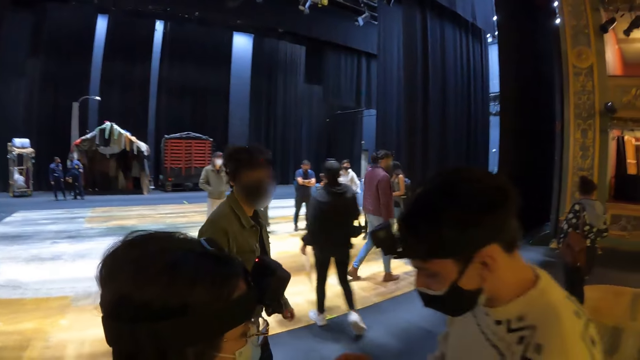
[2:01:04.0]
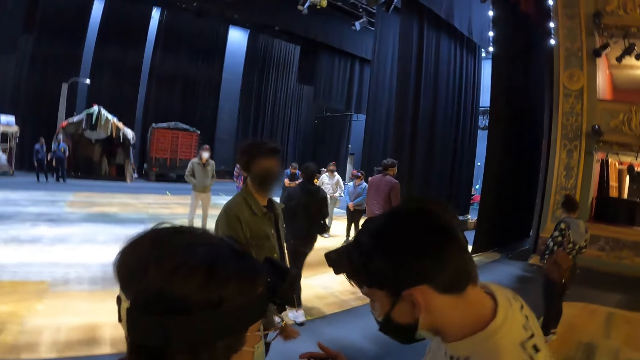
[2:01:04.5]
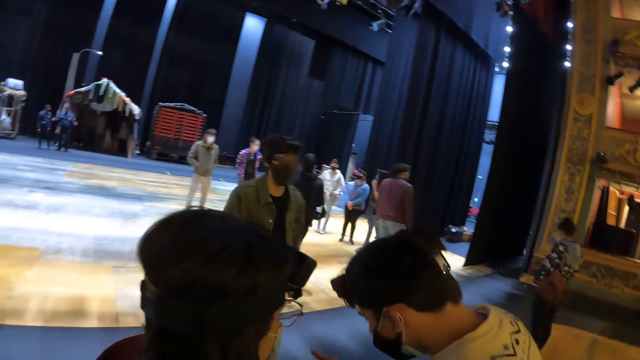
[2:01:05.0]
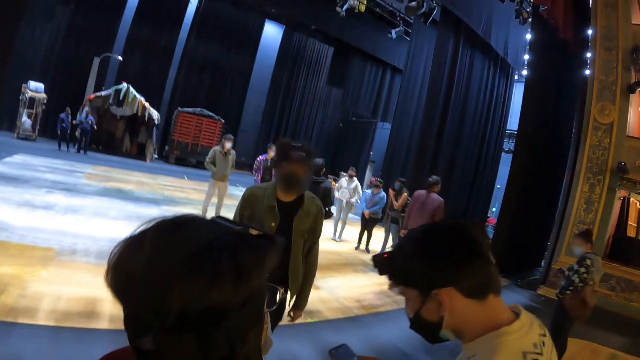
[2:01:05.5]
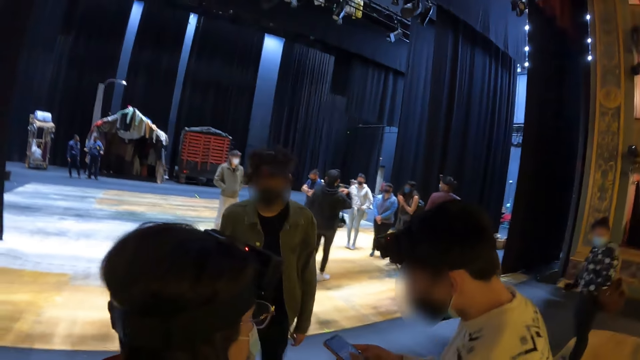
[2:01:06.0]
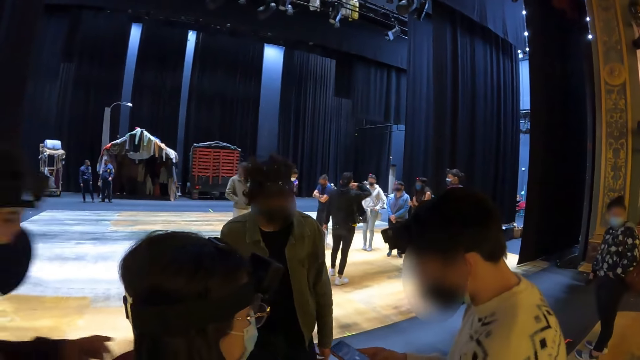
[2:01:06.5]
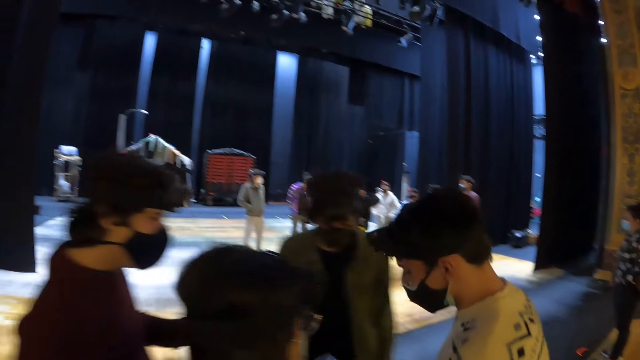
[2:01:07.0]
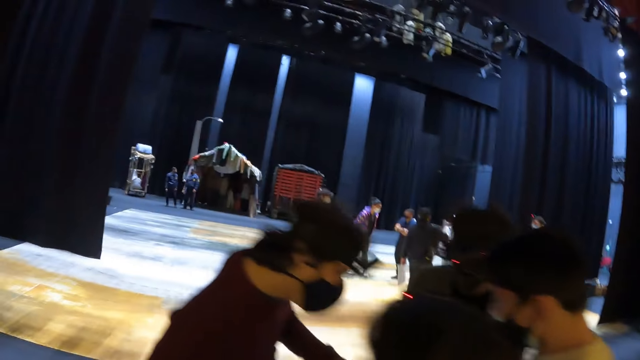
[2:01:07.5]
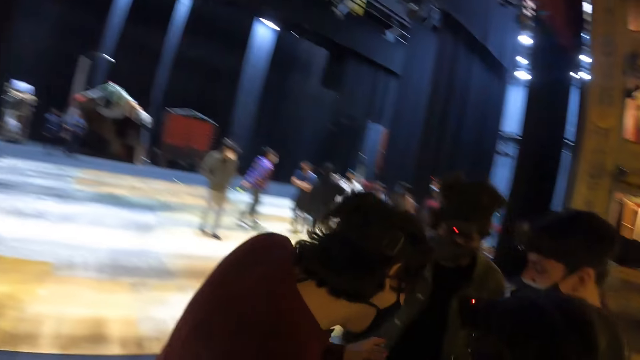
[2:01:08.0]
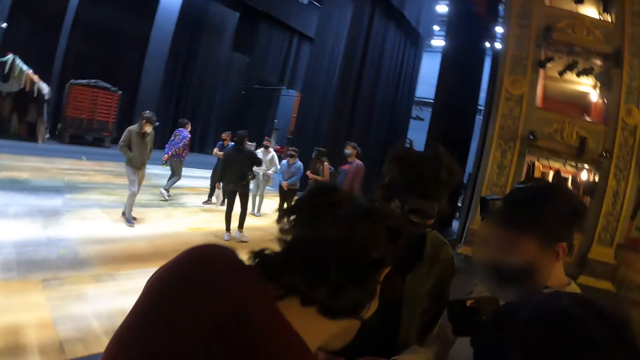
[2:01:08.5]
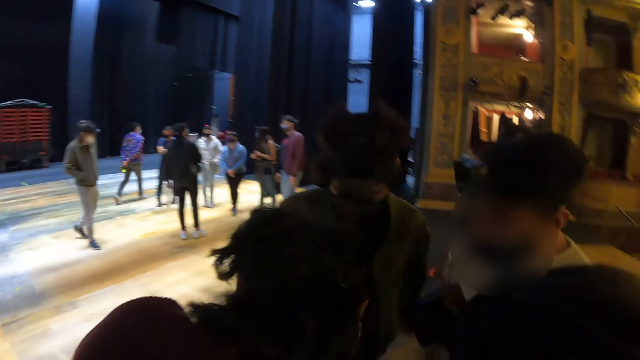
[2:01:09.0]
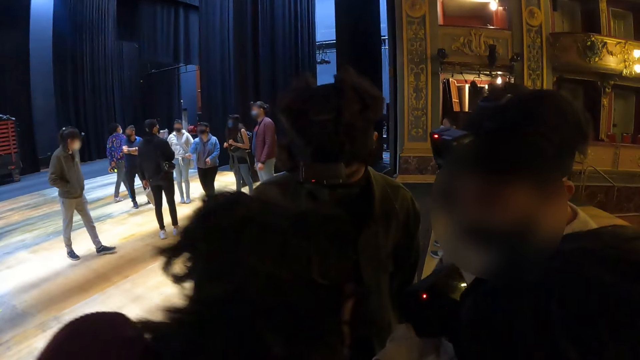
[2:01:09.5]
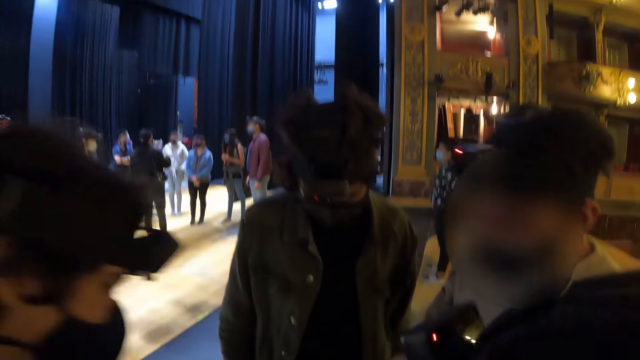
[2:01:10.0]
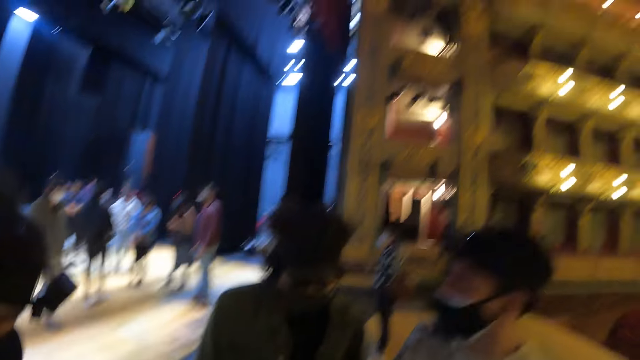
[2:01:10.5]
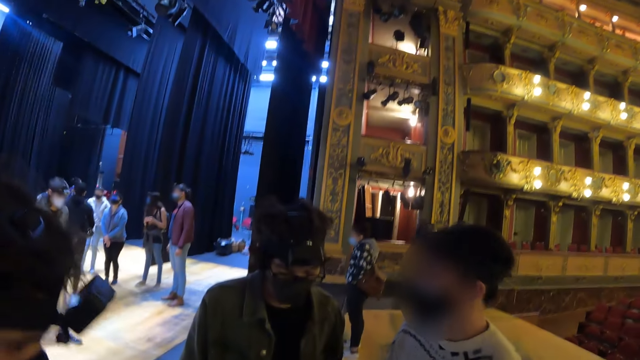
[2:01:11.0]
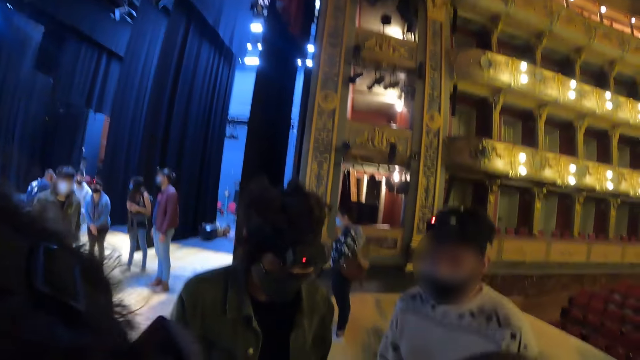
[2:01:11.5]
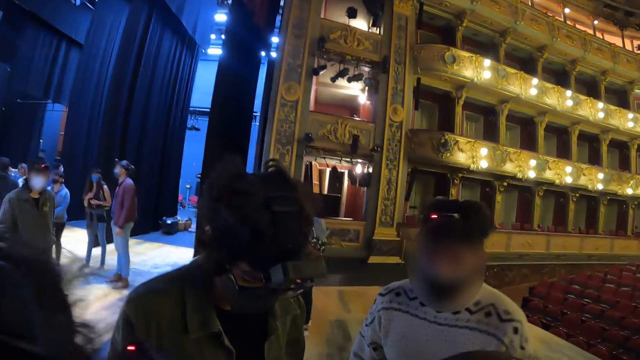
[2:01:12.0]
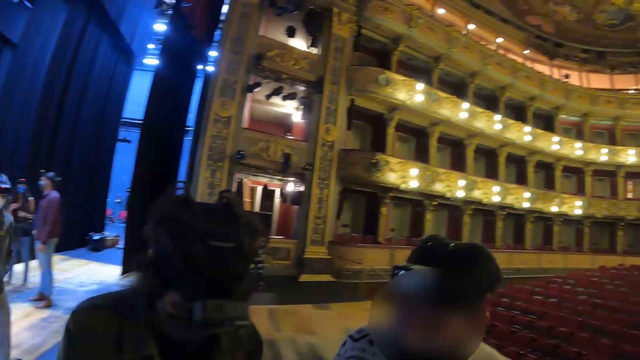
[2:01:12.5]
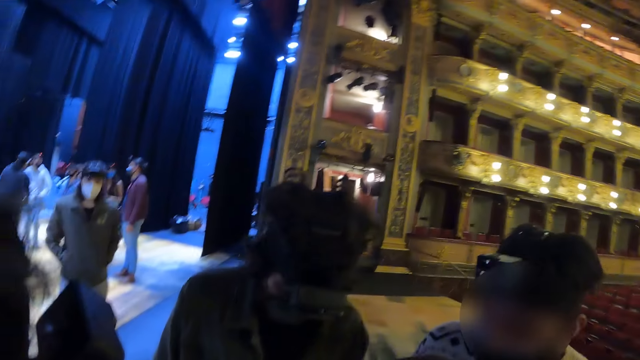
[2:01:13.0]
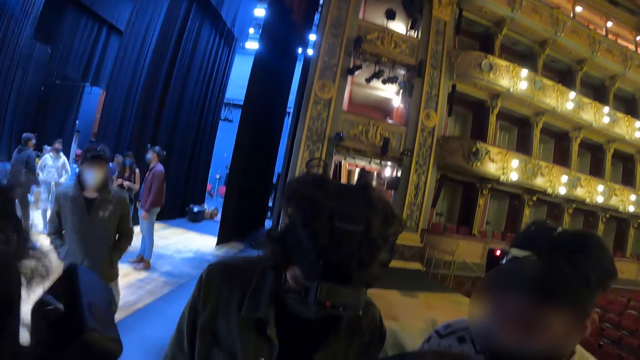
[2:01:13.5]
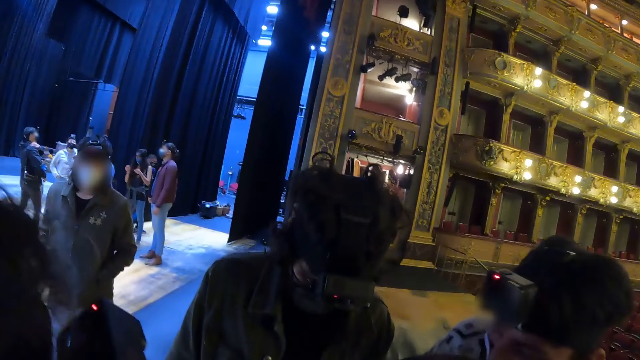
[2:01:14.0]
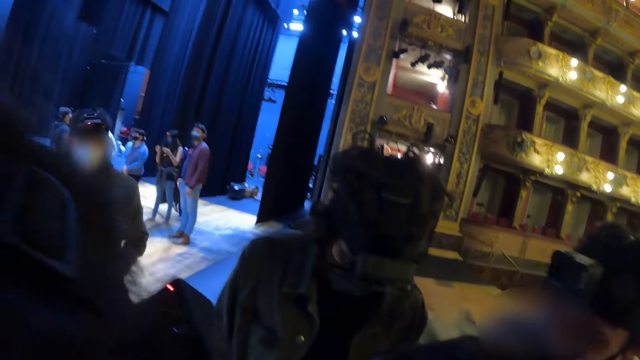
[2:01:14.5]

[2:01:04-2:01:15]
The camera wearer meets people.

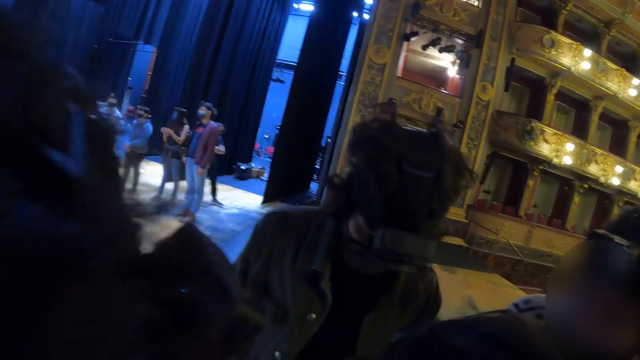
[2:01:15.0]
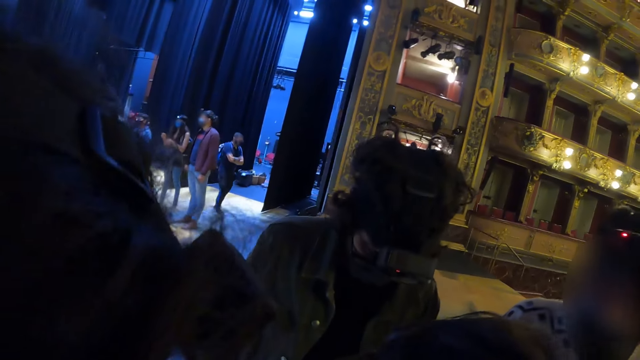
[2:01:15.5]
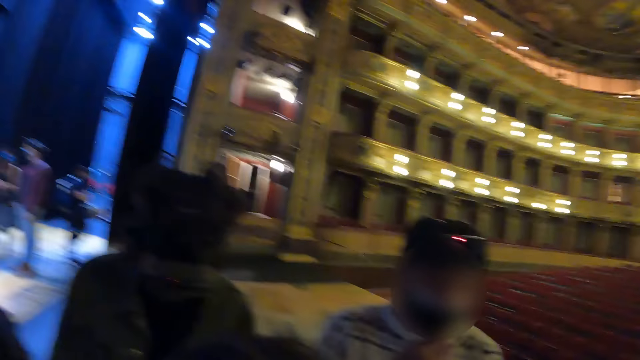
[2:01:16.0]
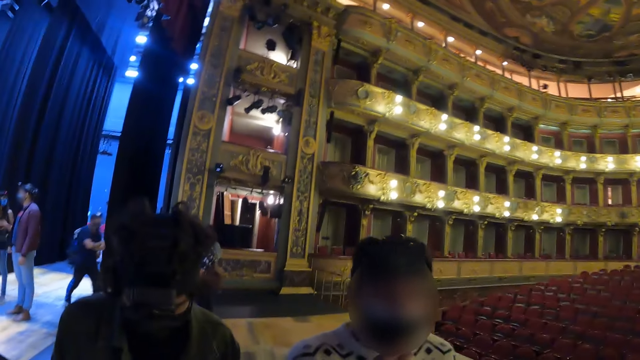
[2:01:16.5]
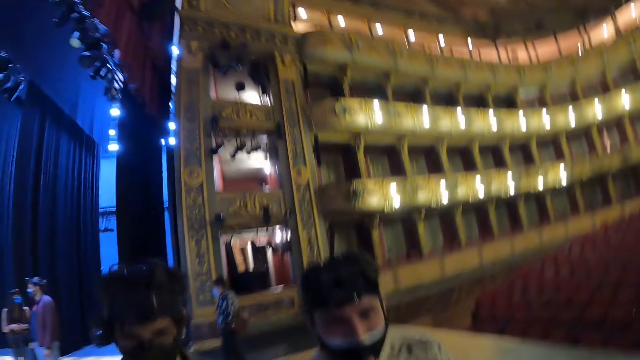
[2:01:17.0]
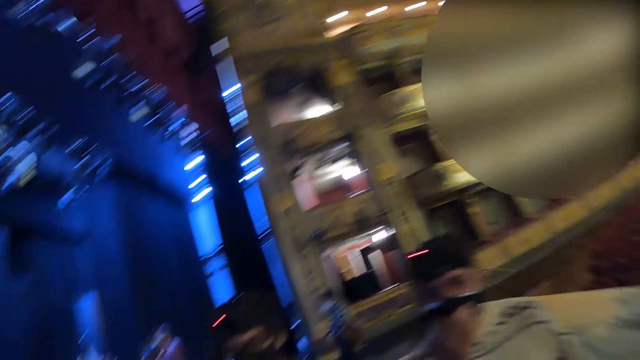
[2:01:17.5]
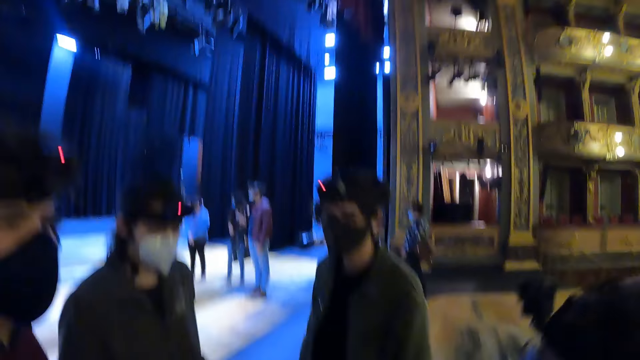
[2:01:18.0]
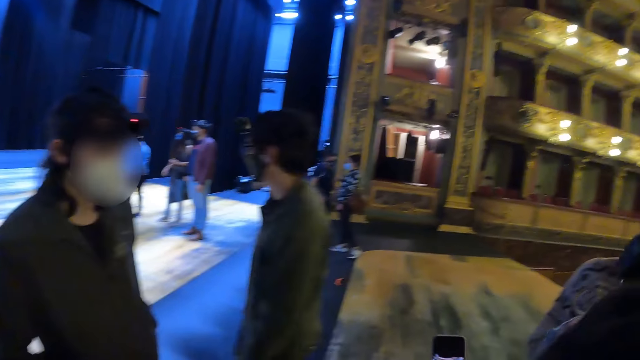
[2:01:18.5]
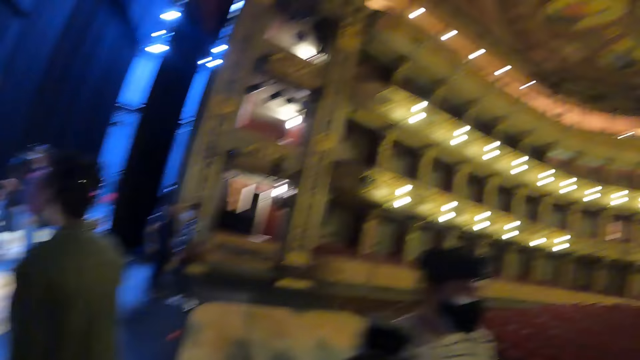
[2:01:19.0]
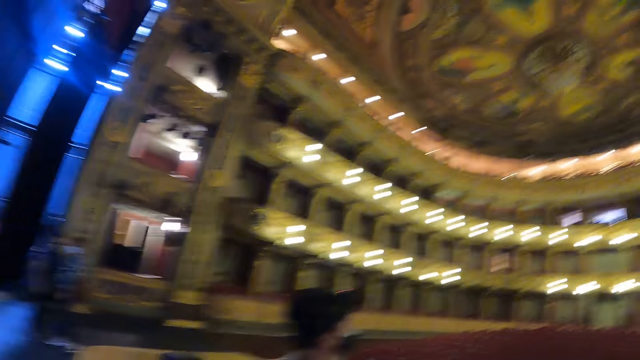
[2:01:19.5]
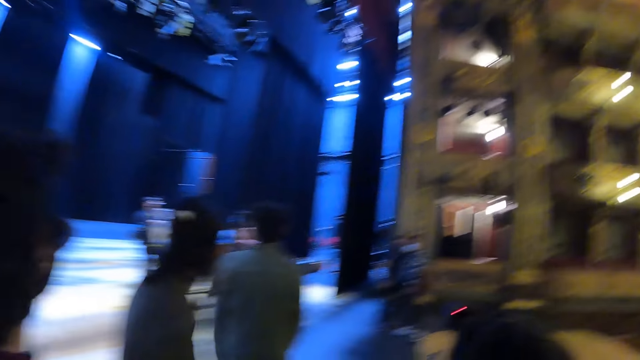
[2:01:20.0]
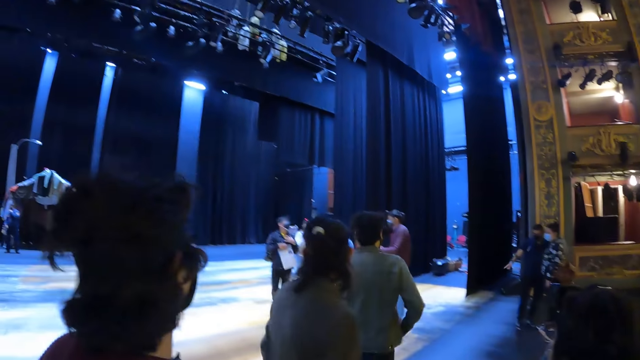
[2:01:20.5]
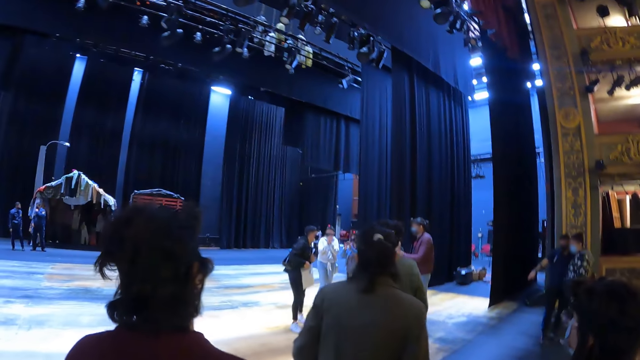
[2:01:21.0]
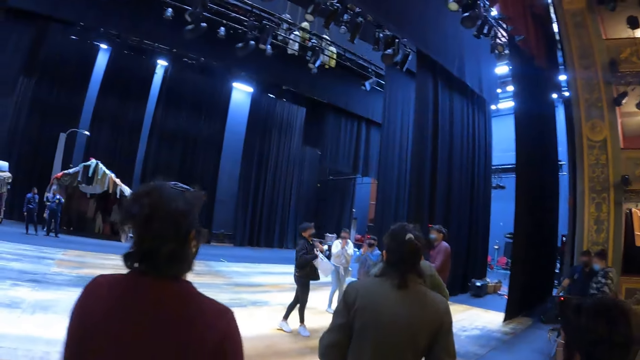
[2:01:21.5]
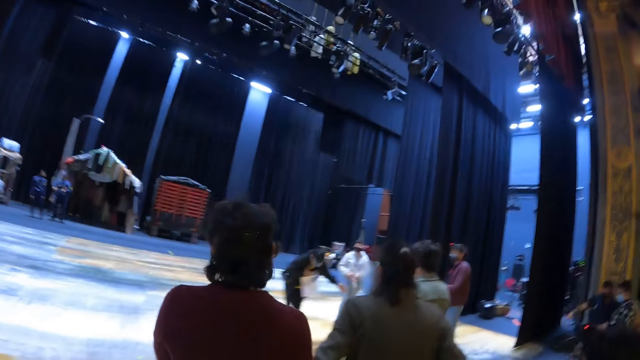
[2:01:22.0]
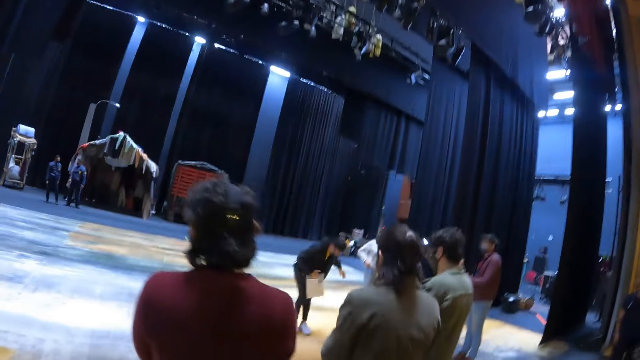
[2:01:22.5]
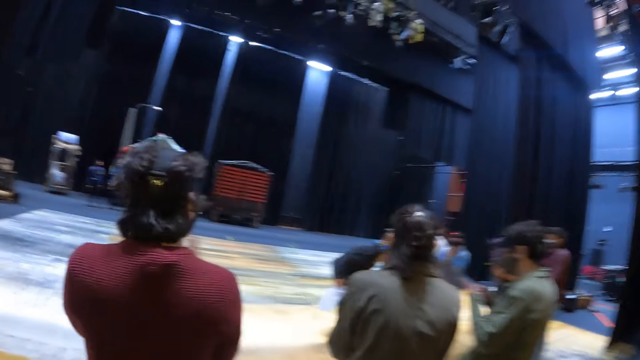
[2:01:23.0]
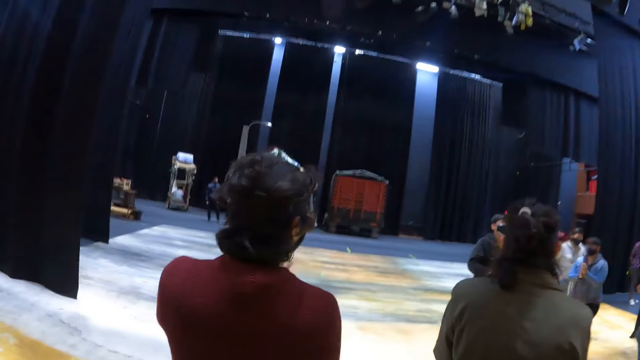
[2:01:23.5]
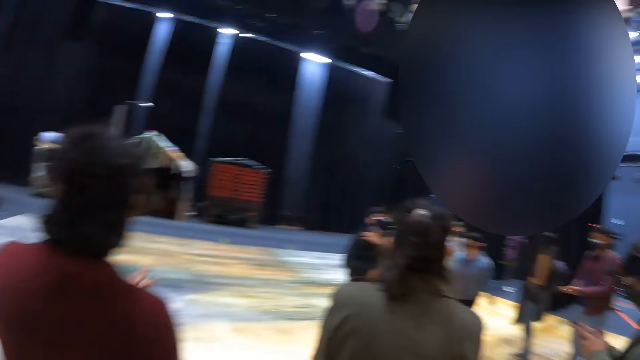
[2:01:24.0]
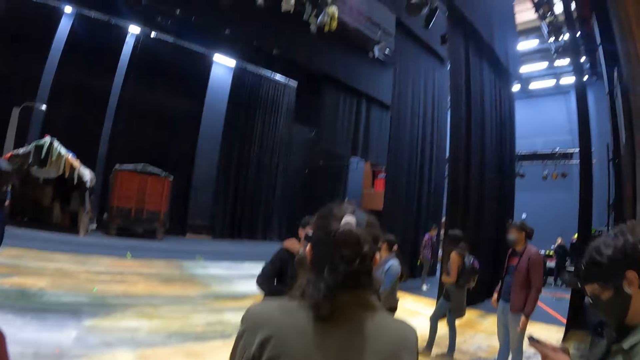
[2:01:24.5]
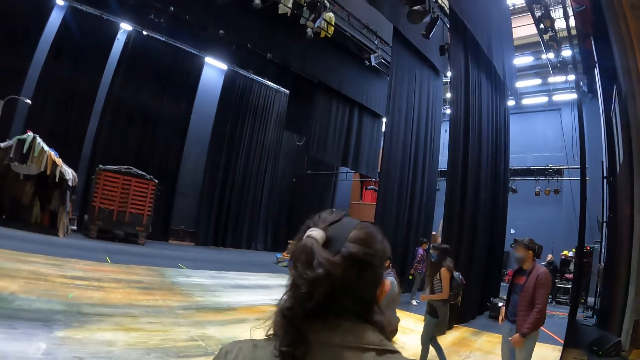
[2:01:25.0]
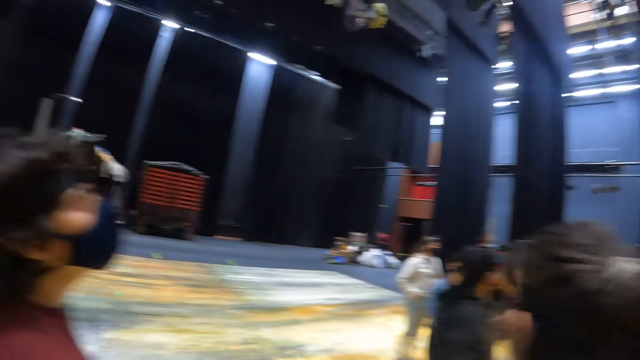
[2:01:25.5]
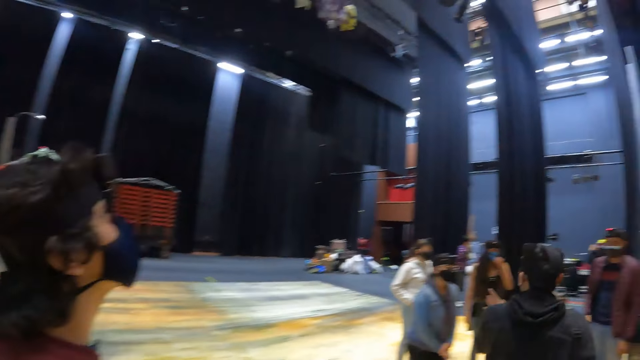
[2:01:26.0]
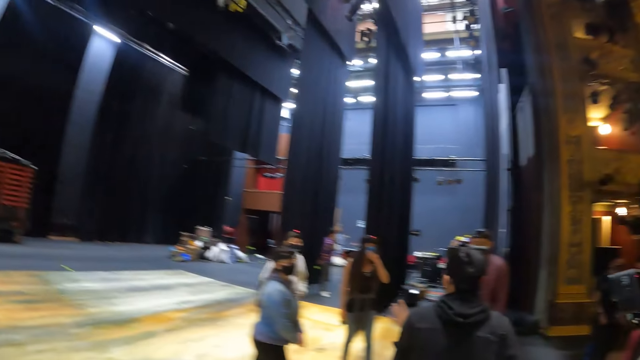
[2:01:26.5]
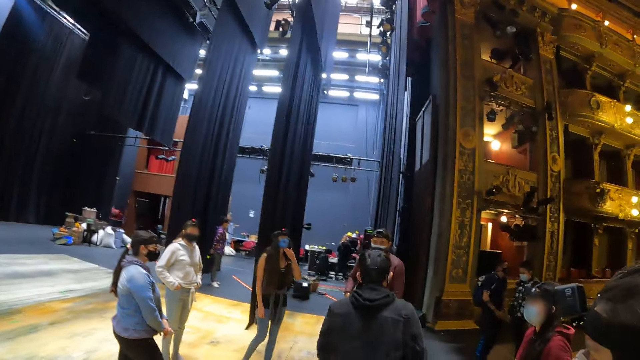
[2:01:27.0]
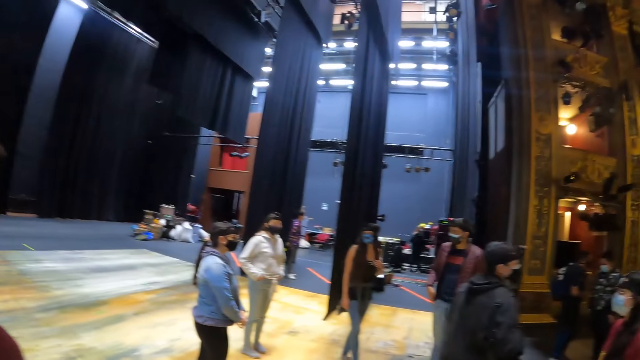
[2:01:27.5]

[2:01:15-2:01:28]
The camera wearer turns around a room. They walk inside the theatre. They look at the people. They walk in the room.
